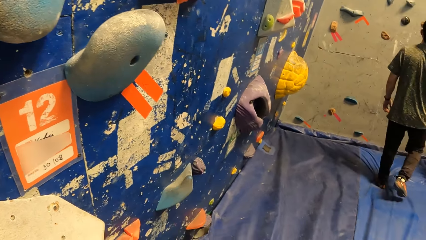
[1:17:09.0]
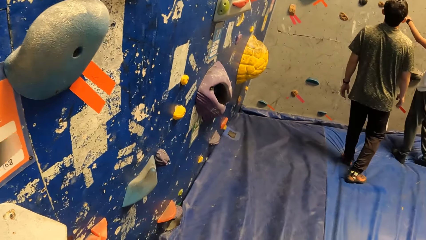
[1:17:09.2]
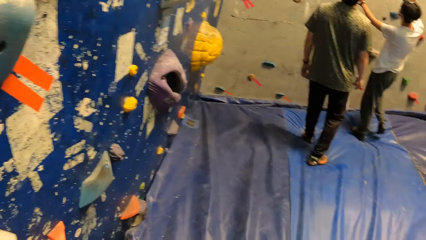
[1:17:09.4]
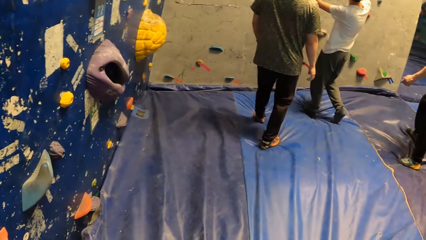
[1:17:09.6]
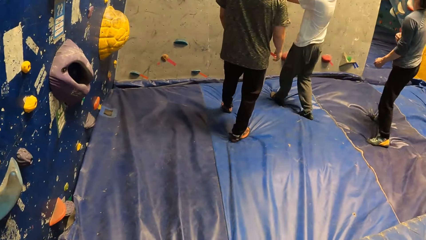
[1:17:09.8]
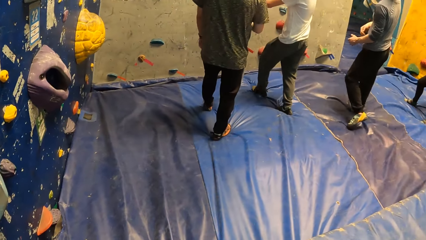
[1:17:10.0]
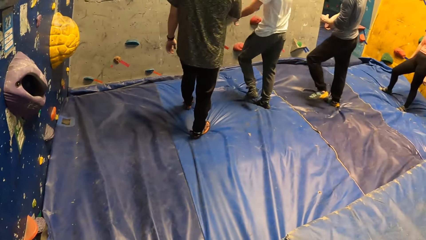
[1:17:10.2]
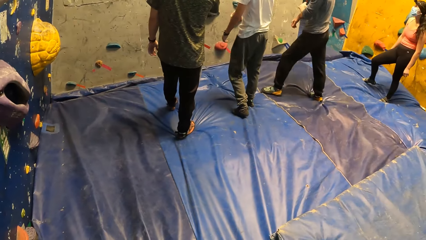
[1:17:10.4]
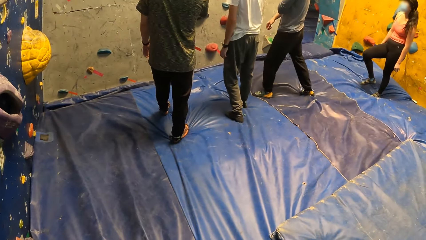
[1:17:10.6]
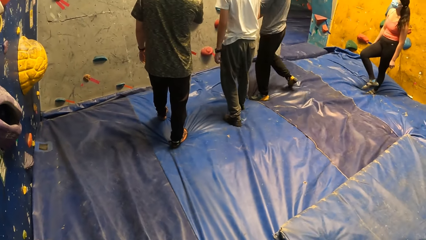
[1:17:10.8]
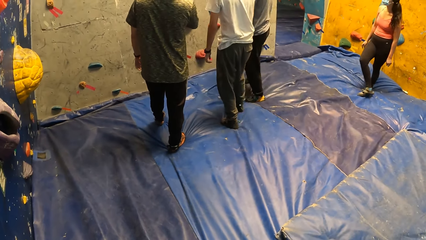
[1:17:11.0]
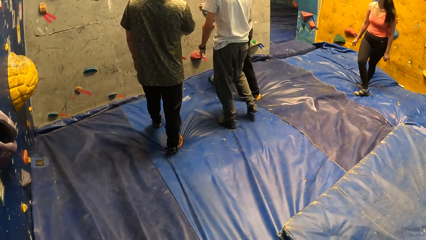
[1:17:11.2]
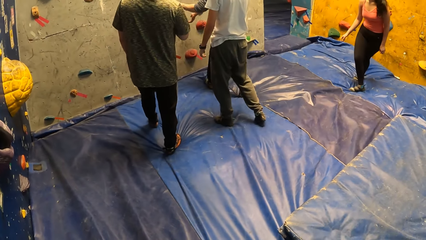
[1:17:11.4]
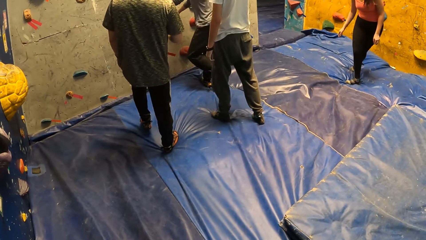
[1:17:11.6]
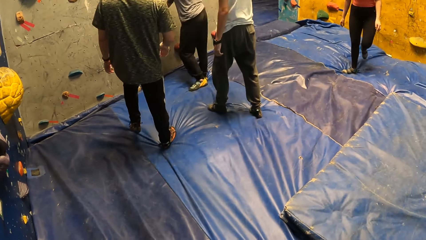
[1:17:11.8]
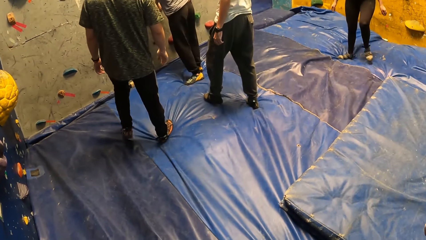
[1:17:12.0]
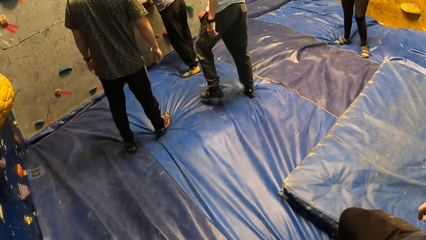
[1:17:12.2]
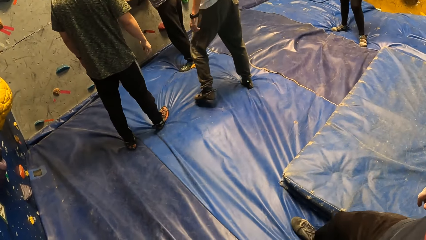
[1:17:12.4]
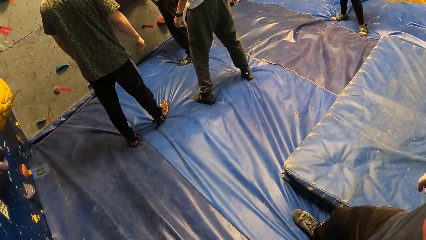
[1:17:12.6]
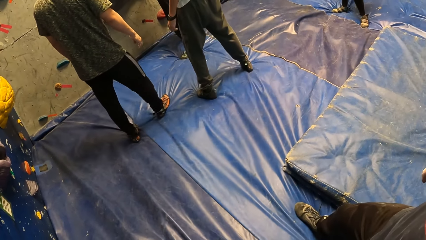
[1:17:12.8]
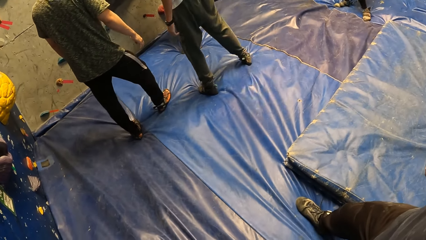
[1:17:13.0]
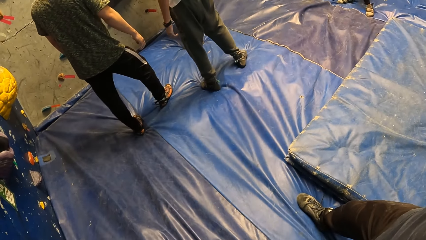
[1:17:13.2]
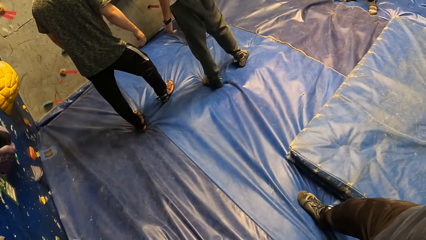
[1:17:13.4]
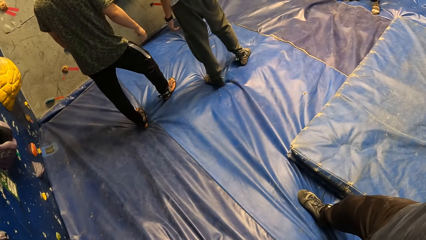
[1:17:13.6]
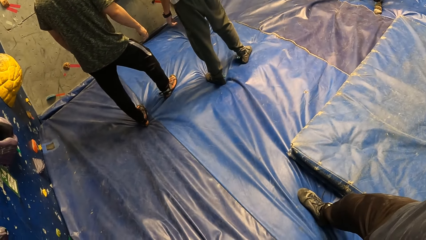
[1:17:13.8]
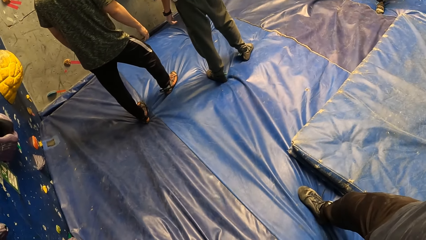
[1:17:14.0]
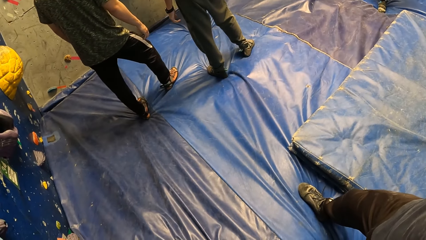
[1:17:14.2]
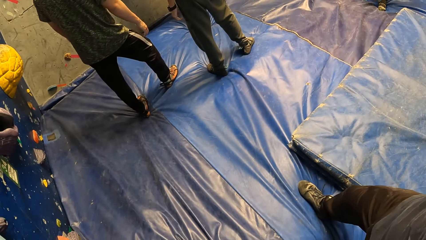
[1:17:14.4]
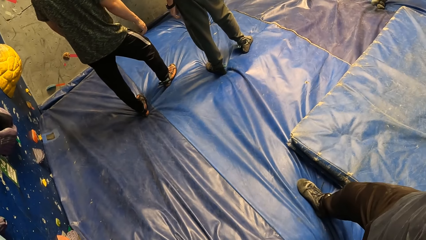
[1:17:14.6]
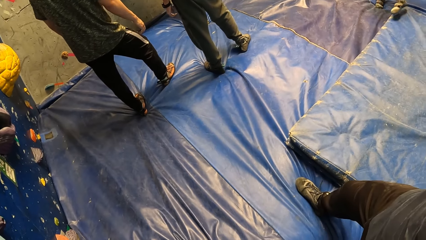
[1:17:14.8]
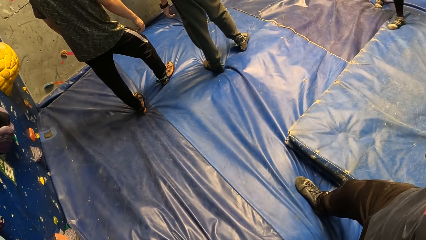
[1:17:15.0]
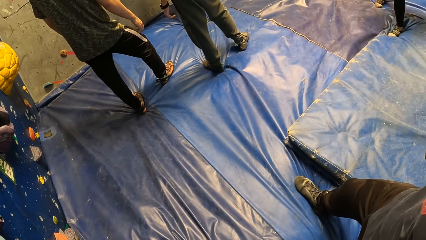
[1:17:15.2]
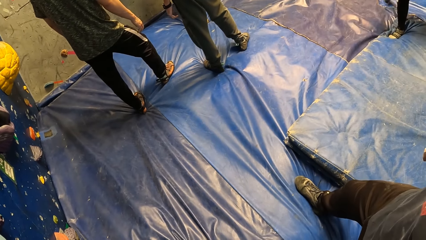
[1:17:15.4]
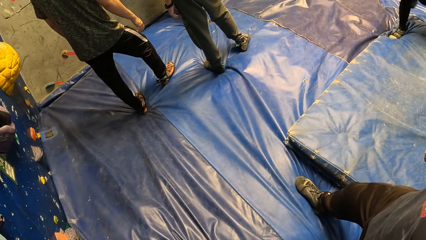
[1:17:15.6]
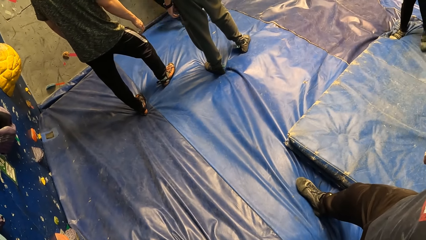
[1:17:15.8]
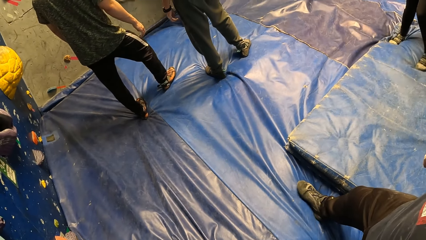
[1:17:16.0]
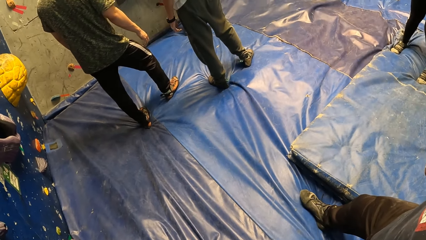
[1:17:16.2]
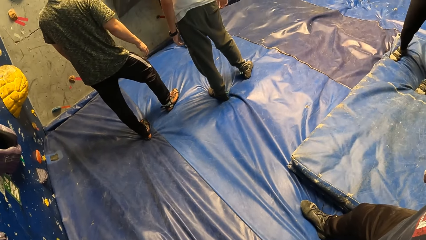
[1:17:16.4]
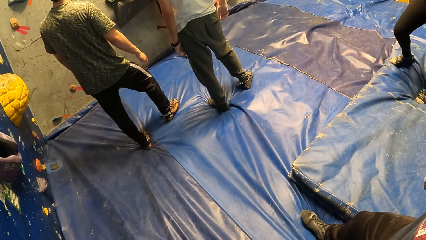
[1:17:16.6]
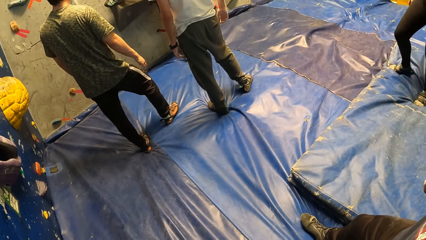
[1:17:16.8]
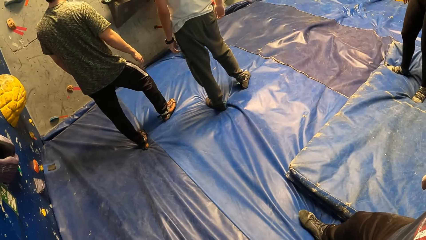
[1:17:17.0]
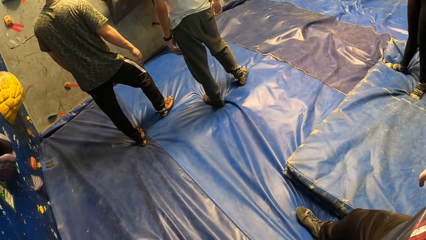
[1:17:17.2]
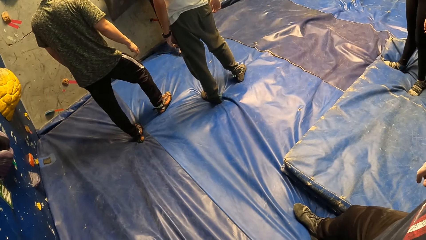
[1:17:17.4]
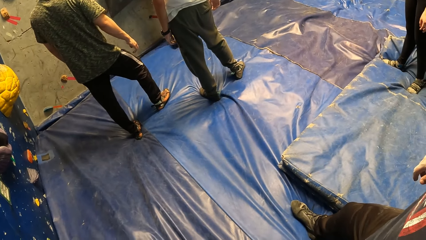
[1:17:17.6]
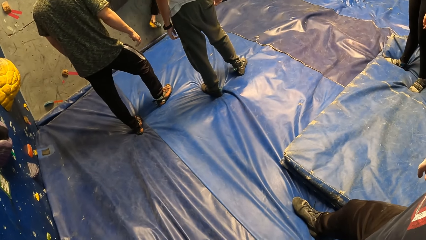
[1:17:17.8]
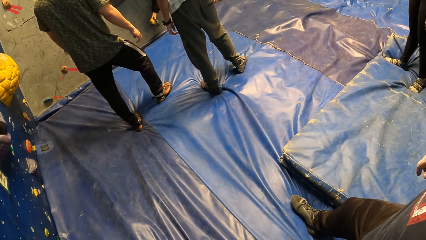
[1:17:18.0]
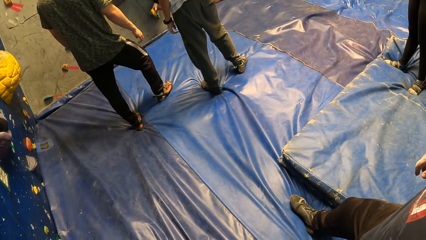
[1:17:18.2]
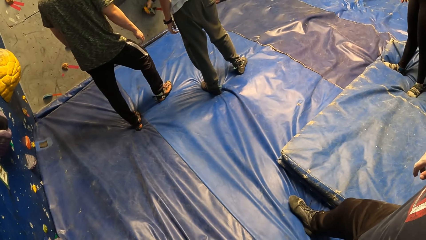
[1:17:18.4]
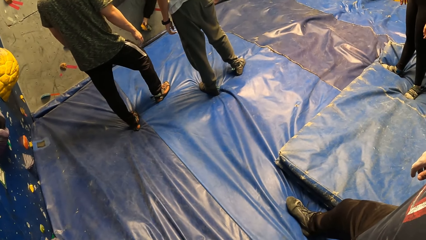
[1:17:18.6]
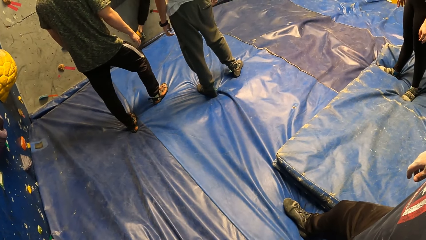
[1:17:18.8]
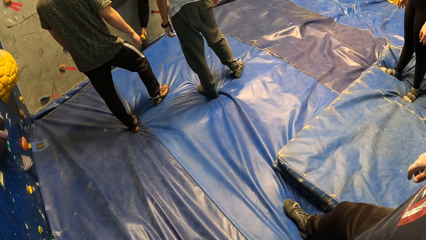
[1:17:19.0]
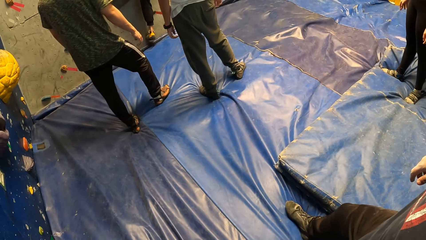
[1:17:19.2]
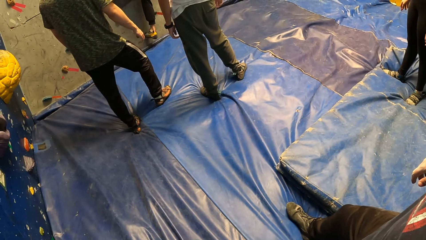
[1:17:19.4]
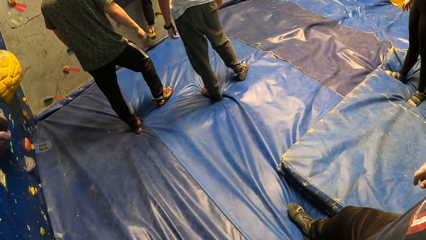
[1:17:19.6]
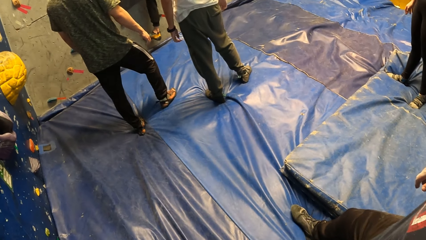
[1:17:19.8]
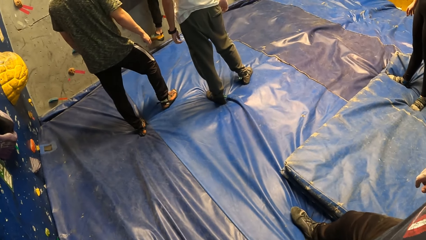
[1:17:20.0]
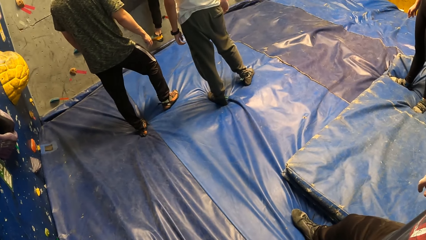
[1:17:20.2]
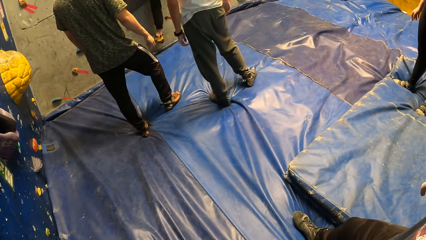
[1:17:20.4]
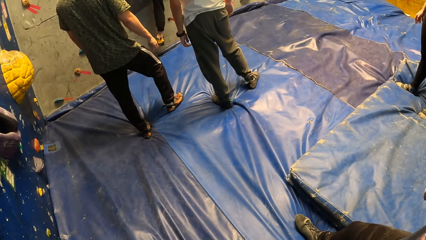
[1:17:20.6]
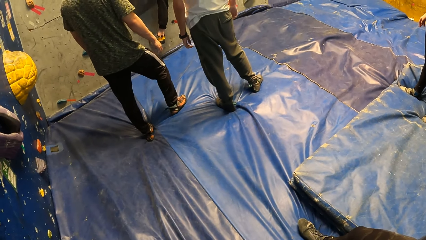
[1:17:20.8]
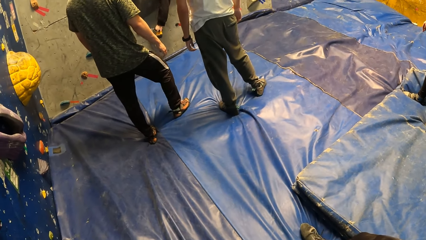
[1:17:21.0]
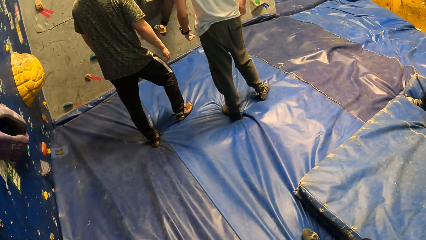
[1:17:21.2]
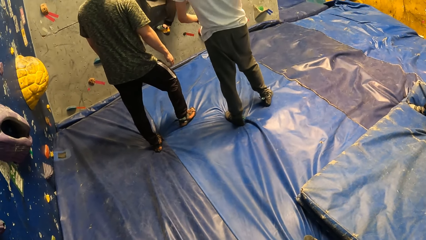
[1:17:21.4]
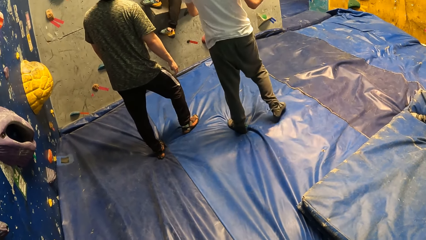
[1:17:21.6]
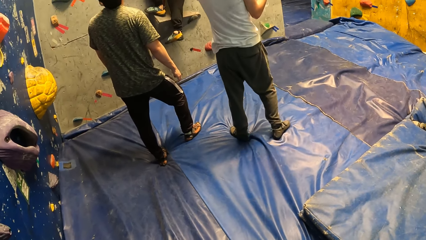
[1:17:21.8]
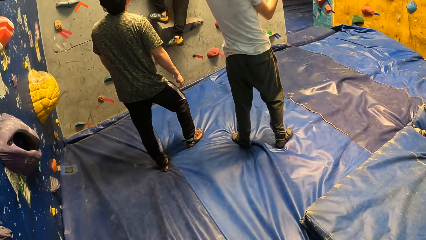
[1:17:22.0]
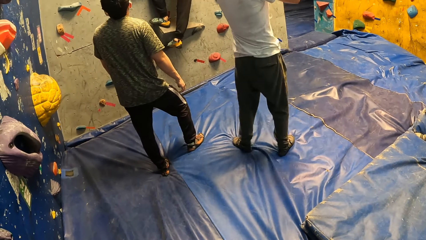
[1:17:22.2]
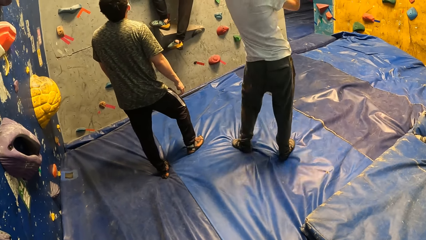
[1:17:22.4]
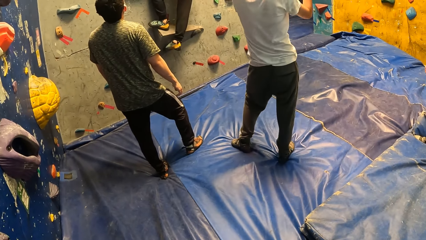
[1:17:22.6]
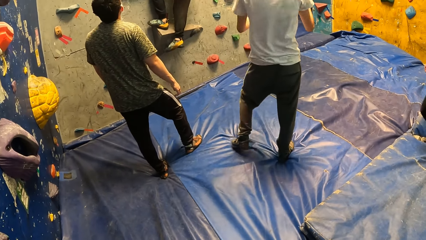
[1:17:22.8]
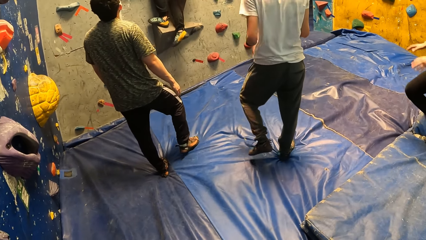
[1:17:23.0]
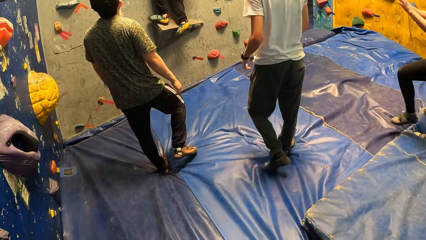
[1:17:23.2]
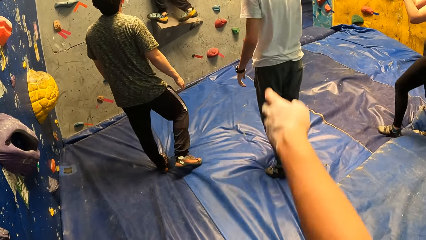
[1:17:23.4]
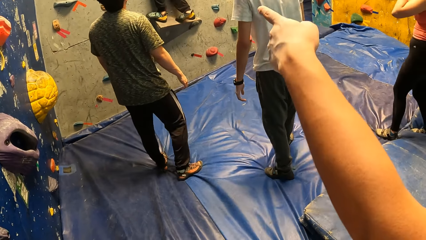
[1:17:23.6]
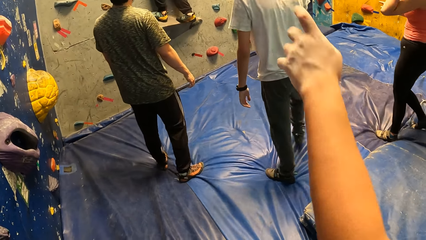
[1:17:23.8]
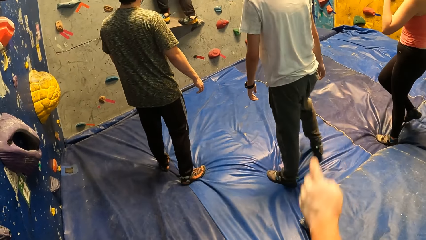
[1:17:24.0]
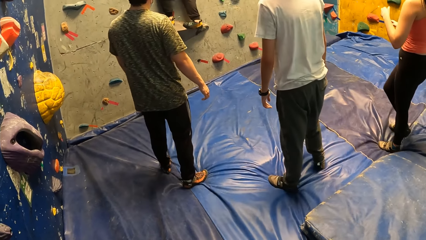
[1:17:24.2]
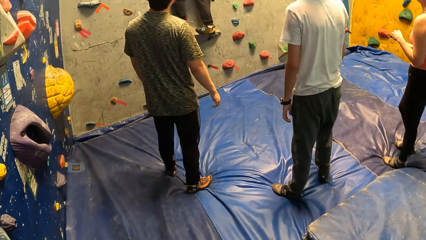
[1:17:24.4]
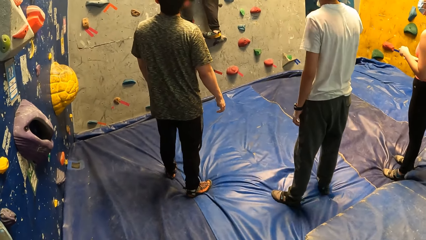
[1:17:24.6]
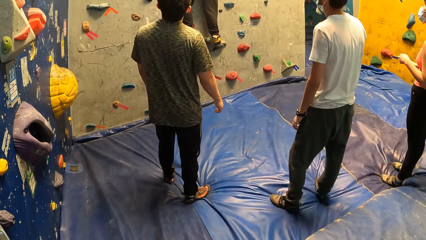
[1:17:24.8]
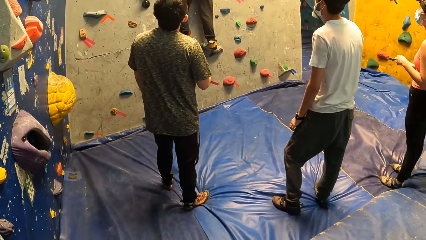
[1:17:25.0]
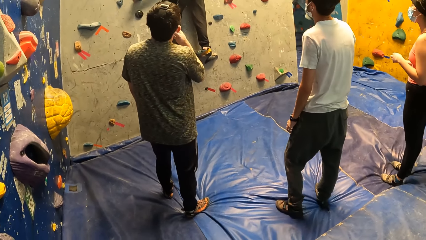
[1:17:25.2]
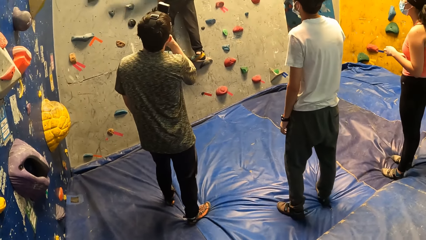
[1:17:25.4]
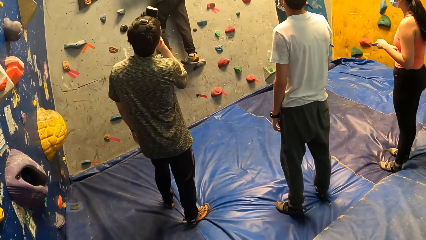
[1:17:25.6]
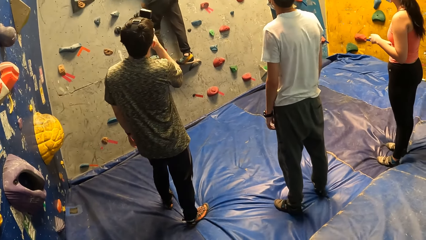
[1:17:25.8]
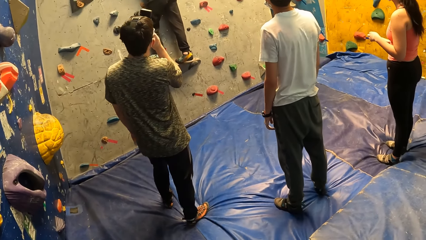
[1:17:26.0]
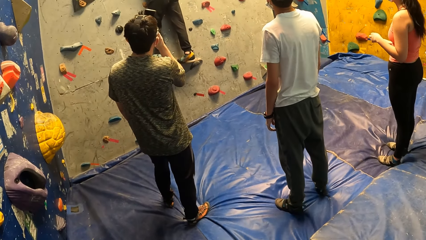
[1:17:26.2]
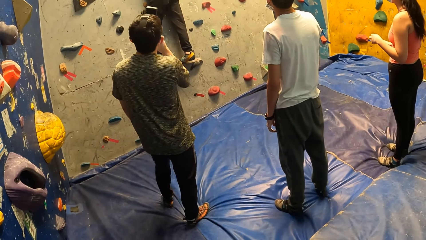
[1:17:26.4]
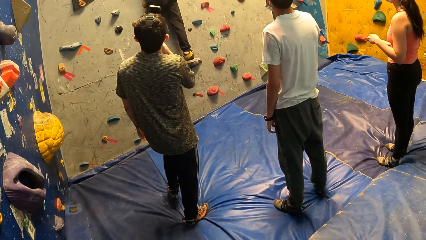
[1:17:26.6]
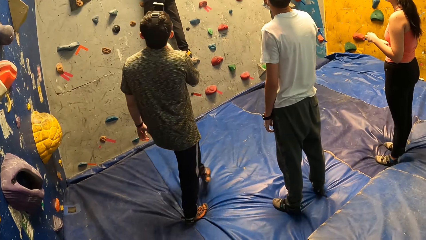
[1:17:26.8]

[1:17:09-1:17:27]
A man moves backwards. Another man walks towards the climbing wall. The second man climbs the wall. The second man steps on the climbing wall. The camera wearer stares at the second man on the climbing wall. The second man climbs the climbing wall. The first man moves his hands. A person moves his hand. The first man, another man, and a woman assist the second man to climb the wall. The camera wearer stares at the second man on the climbing wall.
